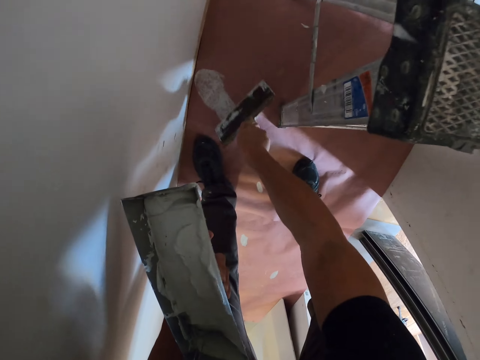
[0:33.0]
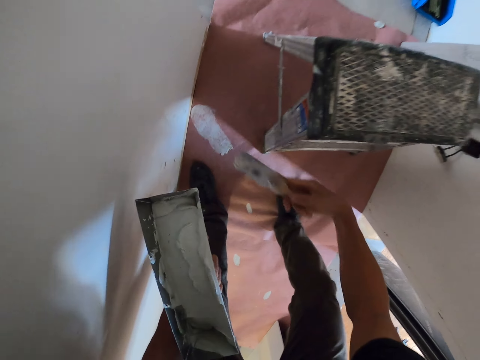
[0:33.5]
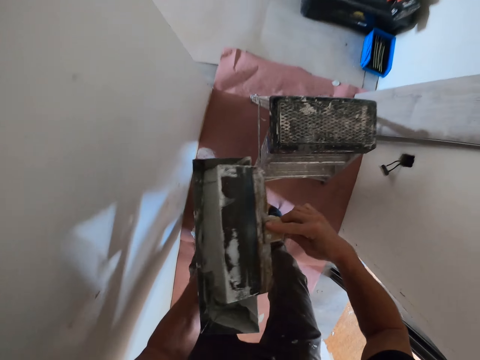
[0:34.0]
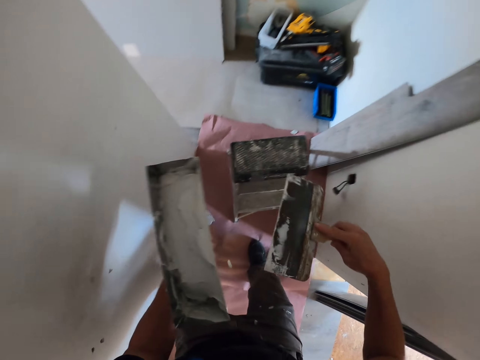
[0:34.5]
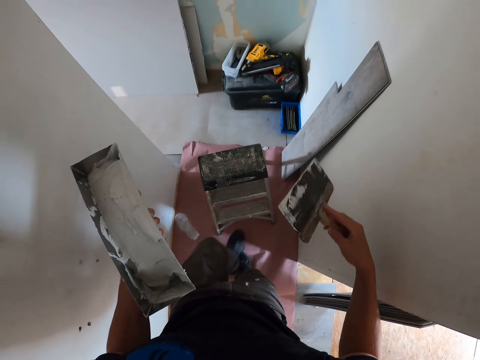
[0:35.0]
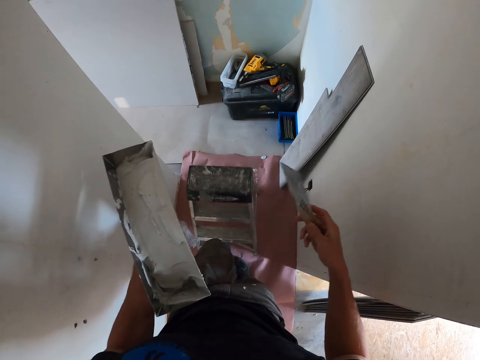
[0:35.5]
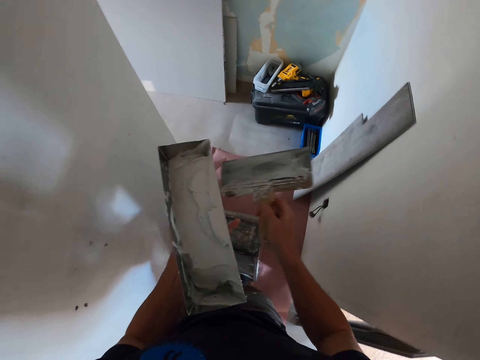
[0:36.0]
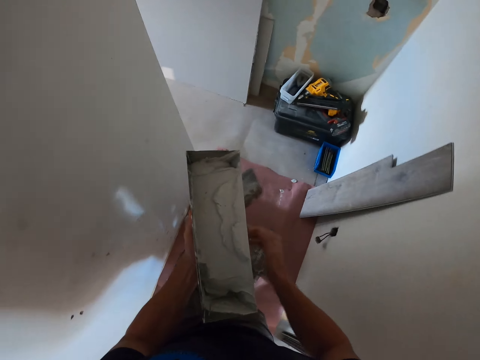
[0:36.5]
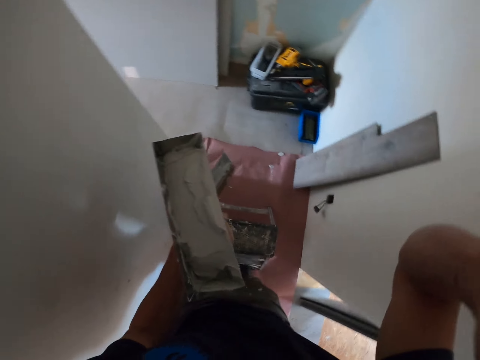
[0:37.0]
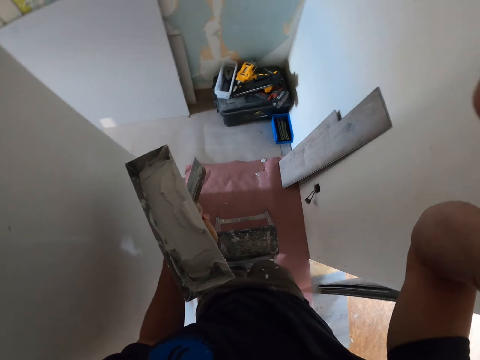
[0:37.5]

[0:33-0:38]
The camera wearer removes paint with the paint scraper on the floor. He scoops the paint from the floor again. He scrapes off paint from the paint scraper. He moves the ladder closer to him with his leg. He lifts his hand.
